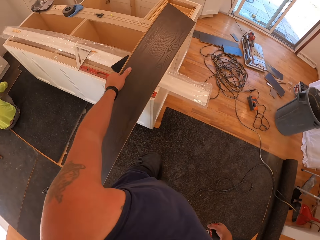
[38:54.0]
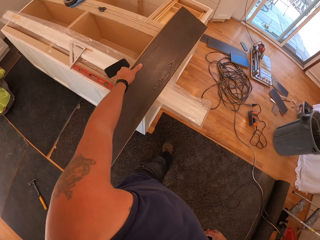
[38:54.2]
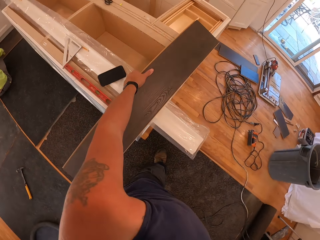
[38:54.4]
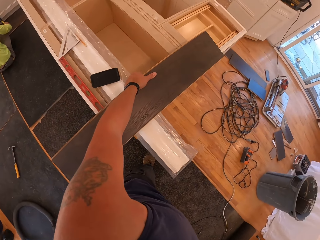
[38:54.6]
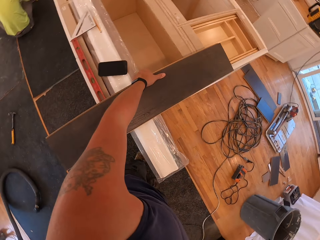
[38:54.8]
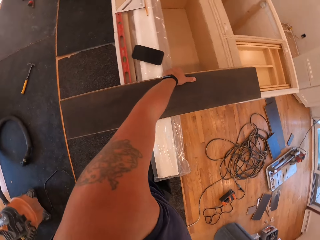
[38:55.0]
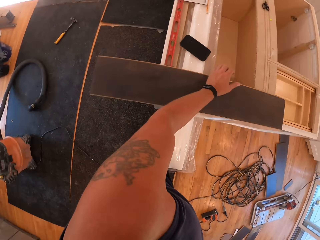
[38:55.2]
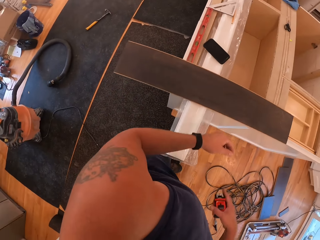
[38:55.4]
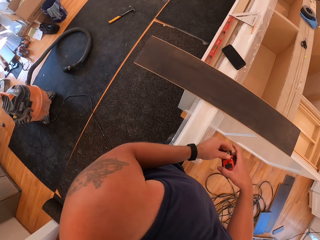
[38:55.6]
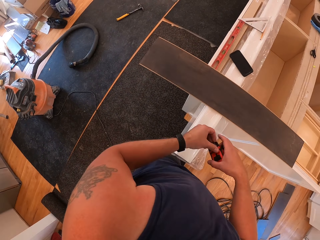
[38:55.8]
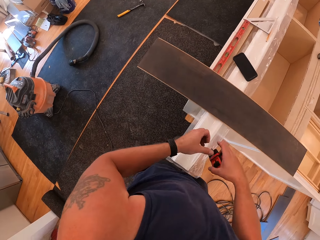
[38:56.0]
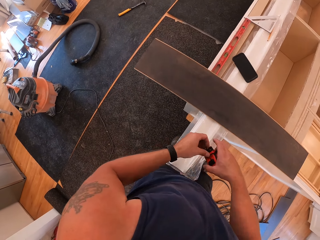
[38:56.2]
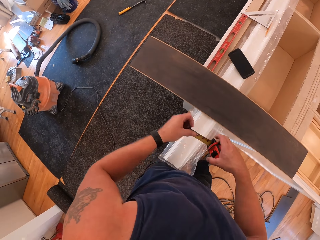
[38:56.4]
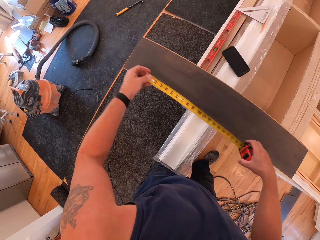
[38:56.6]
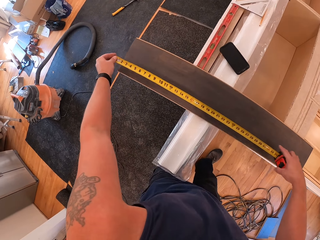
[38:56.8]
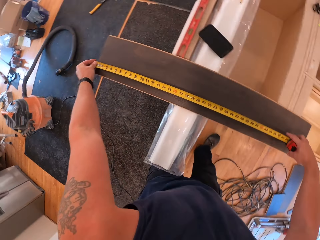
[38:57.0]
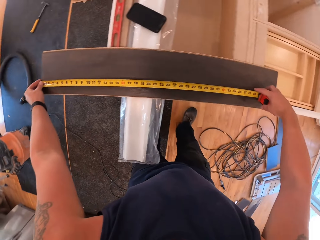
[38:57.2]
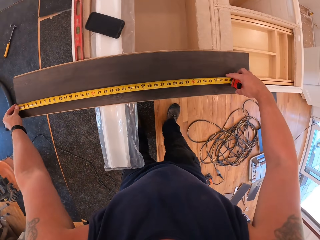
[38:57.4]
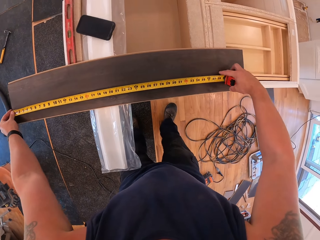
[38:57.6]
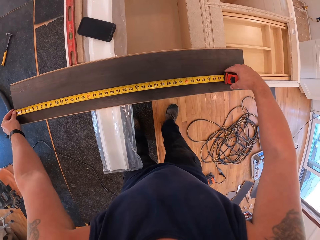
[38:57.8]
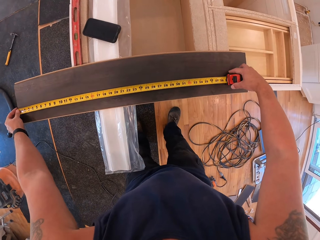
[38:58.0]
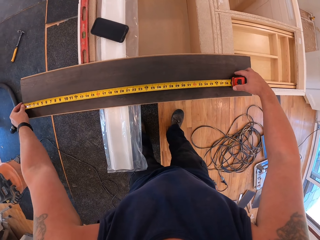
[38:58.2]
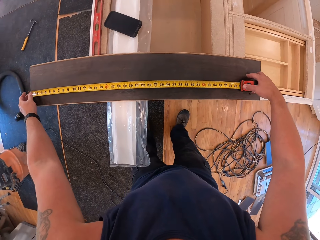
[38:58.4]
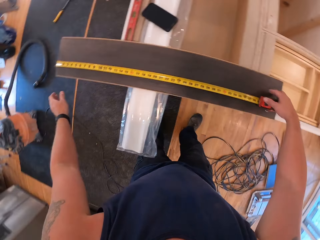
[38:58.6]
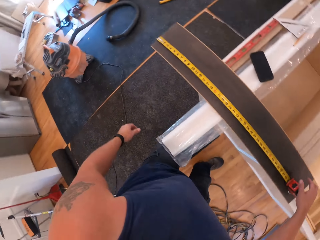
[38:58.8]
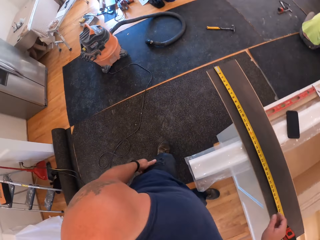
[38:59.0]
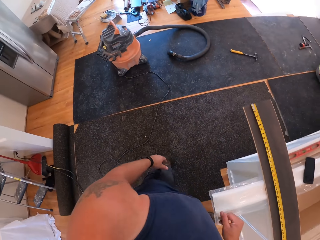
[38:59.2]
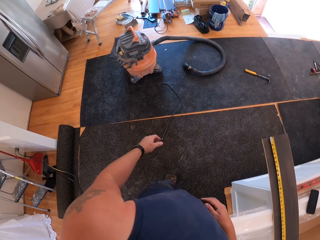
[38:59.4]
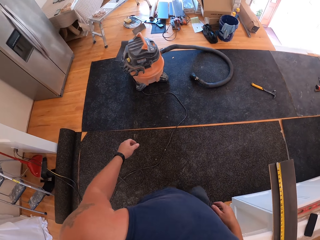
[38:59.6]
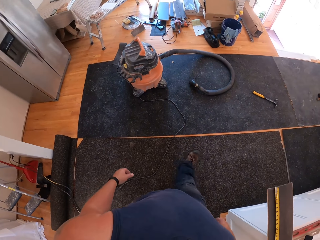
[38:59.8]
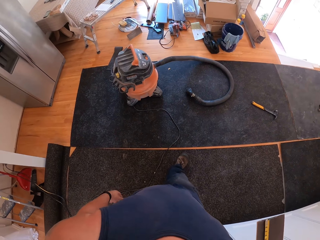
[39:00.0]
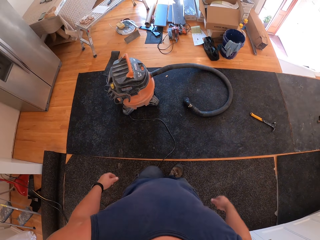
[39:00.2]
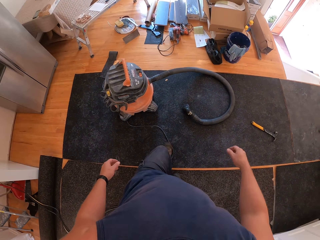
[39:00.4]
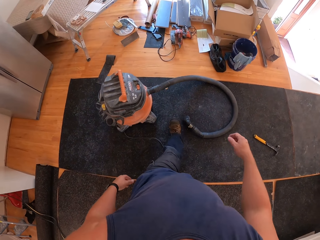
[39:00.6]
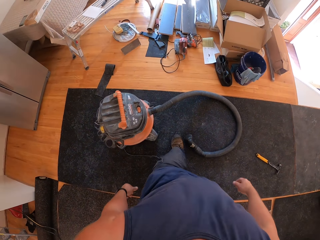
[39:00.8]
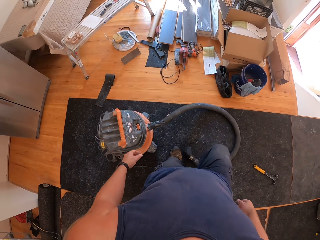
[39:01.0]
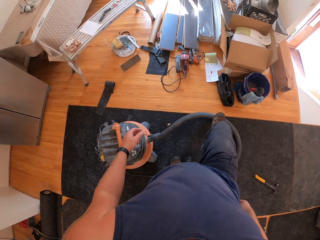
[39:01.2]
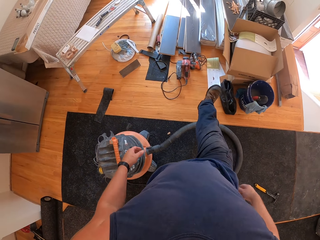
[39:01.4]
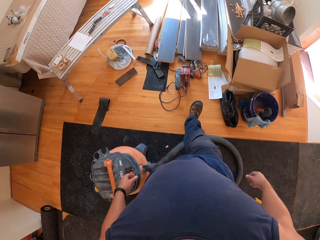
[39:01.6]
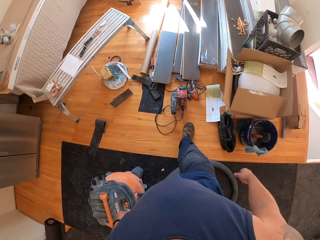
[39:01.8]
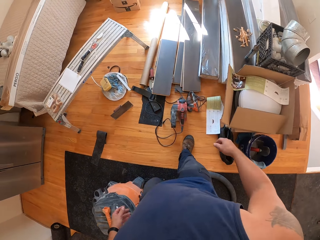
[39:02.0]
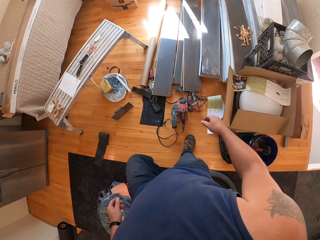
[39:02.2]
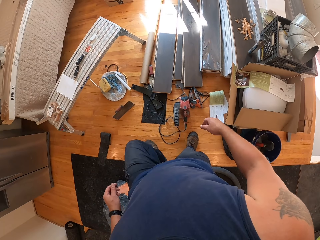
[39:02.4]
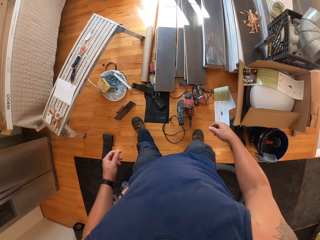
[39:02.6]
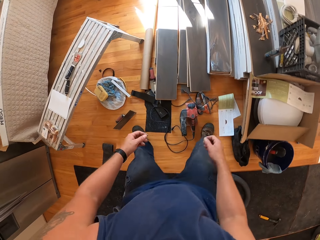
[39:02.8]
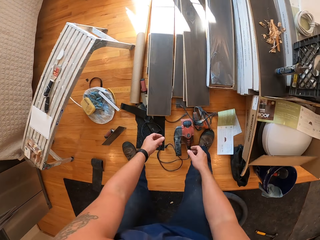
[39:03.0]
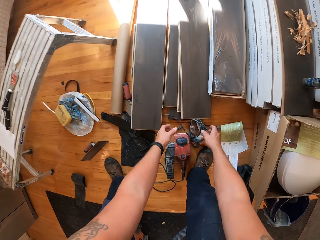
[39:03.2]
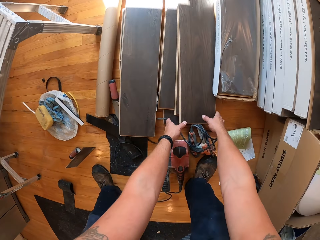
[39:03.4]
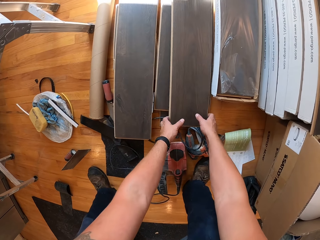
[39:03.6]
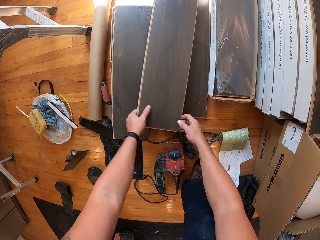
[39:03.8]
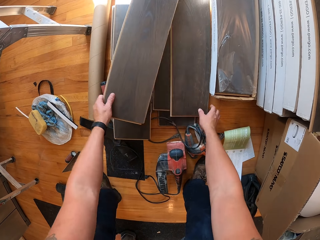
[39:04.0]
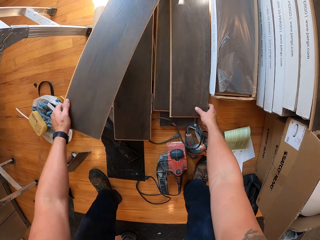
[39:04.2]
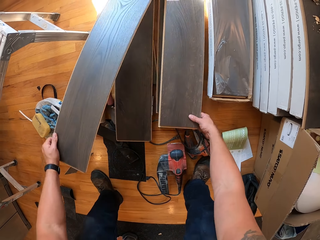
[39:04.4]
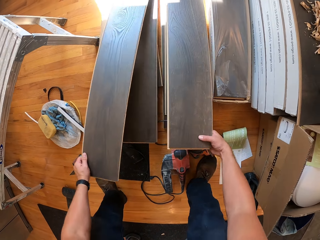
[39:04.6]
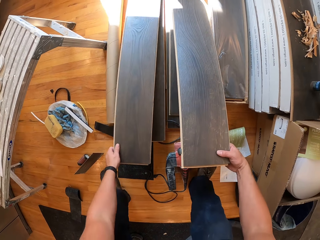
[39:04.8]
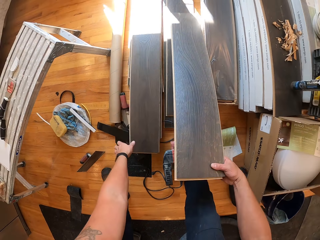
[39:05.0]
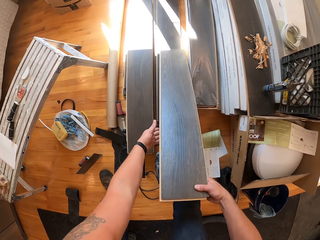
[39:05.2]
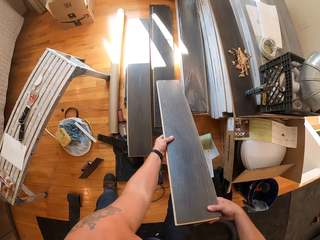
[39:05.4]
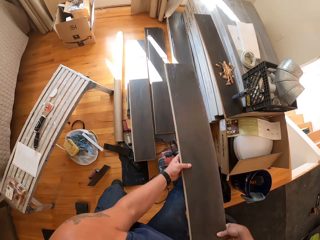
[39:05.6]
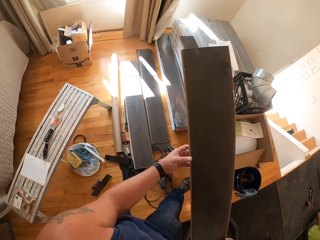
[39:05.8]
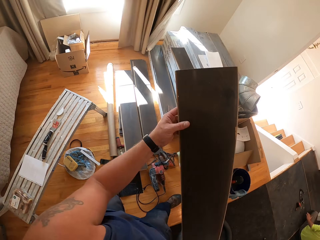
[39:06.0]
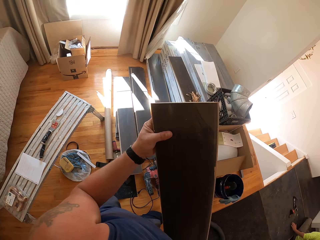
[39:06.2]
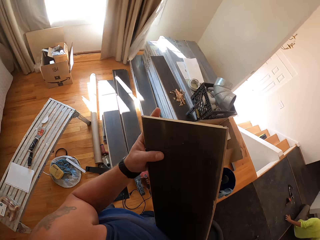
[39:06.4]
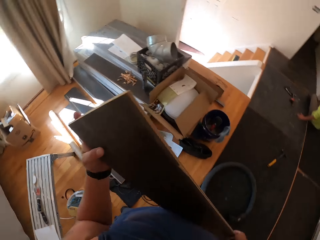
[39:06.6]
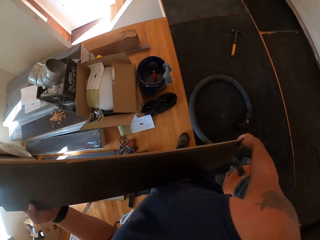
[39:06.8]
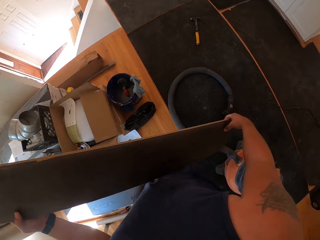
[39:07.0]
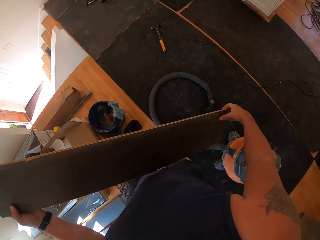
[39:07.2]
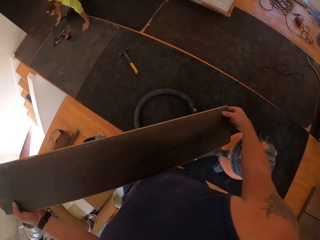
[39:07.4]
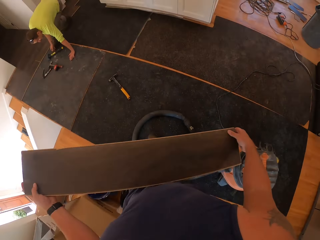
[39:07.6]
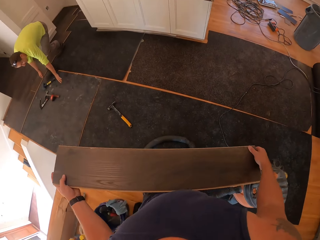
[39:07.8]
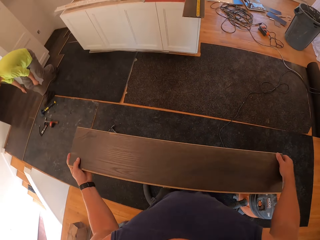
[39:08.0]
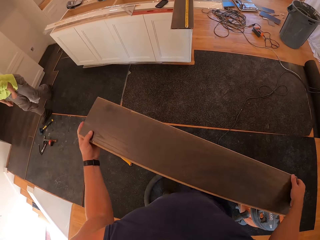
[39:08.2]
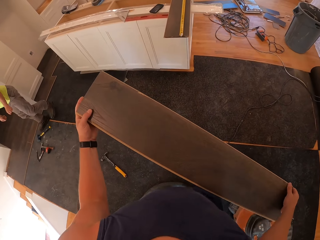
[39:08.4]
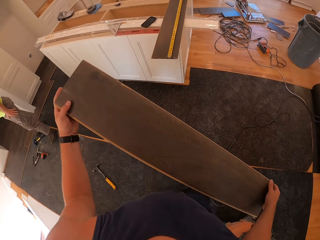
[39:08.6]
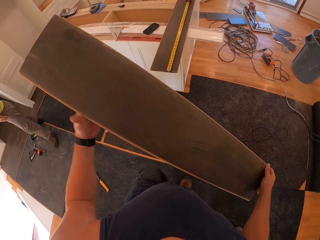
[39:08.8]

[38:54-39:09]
The camera wearer places the plywood on the top of the uncompleted cabinet with his left hand. He pulls out the measuring tape with his left hand. He takes measurement on the plywood with the measuring tape in his hand. He leaves the measuring tape on the plywood. He moves around. He picks another plywood with his hands. He drops the plywood with his left hand. He picks another plywood with his right hand.

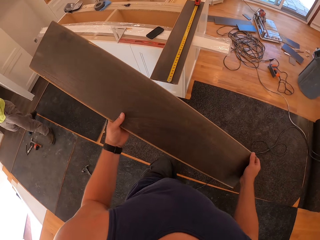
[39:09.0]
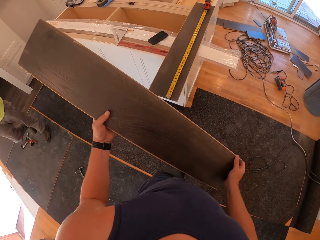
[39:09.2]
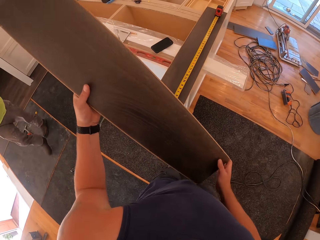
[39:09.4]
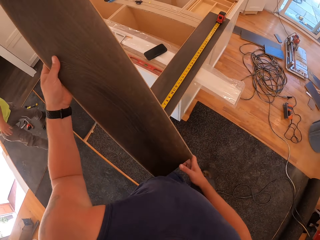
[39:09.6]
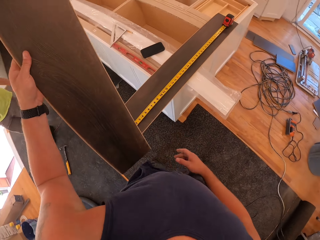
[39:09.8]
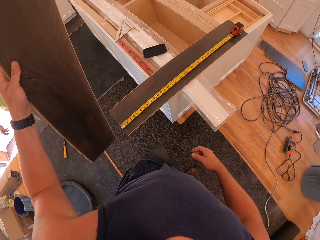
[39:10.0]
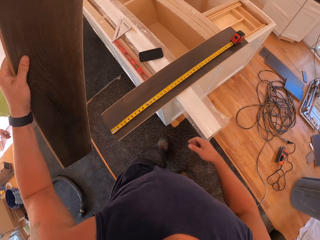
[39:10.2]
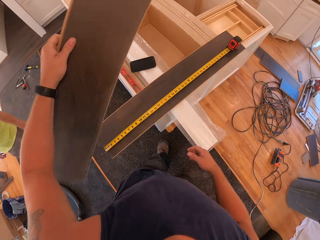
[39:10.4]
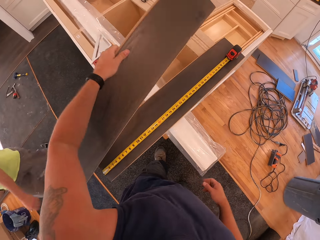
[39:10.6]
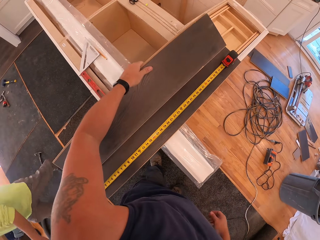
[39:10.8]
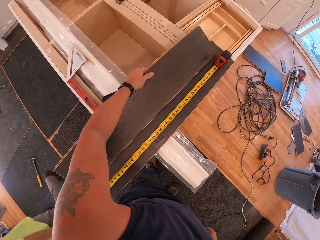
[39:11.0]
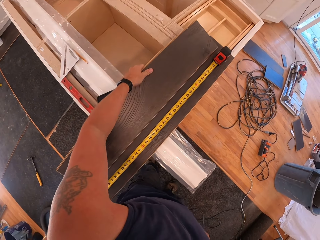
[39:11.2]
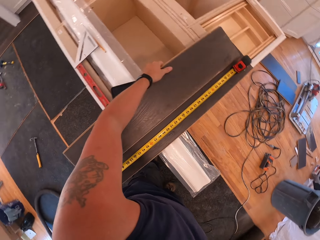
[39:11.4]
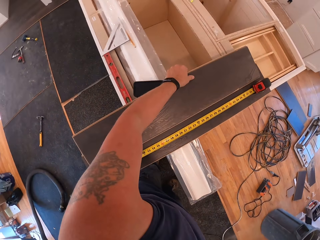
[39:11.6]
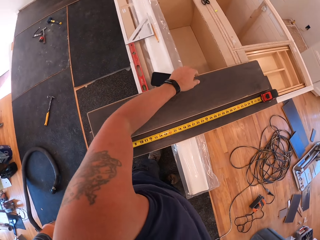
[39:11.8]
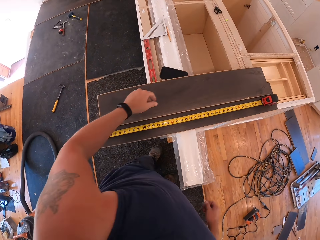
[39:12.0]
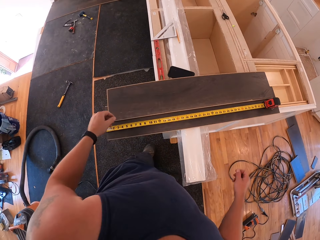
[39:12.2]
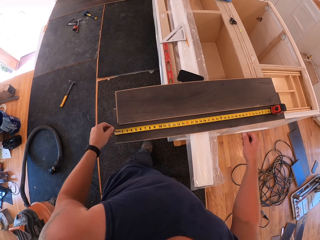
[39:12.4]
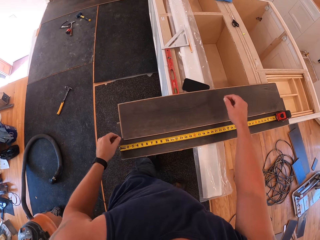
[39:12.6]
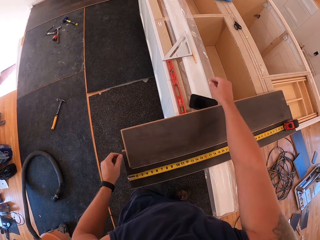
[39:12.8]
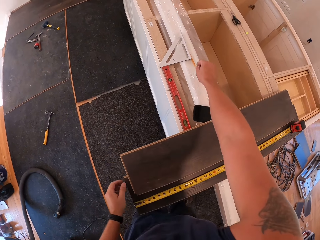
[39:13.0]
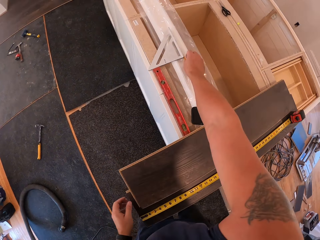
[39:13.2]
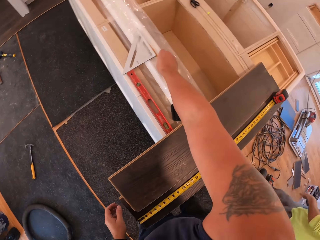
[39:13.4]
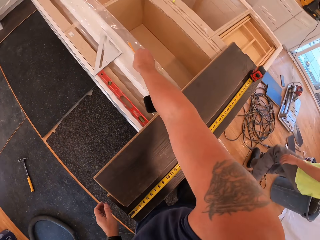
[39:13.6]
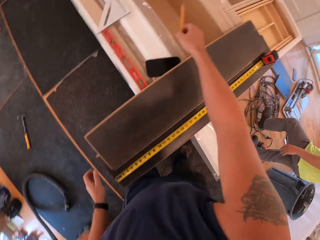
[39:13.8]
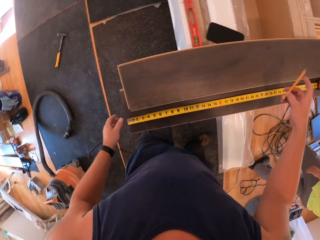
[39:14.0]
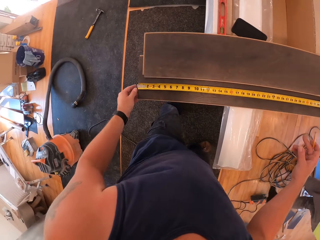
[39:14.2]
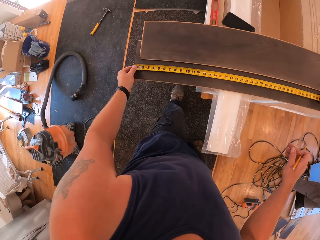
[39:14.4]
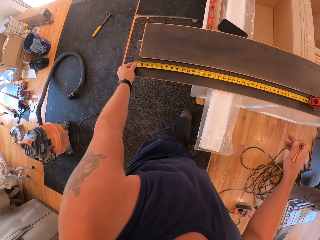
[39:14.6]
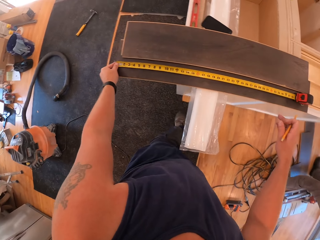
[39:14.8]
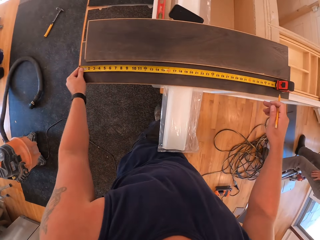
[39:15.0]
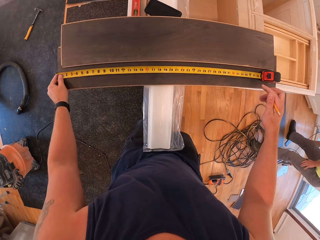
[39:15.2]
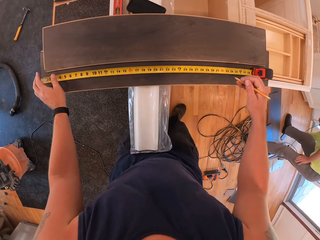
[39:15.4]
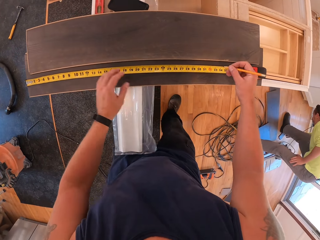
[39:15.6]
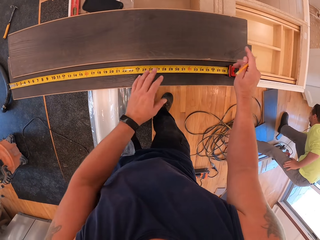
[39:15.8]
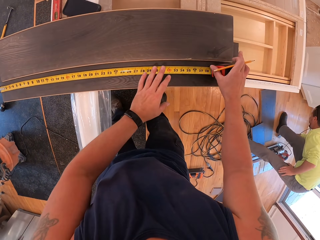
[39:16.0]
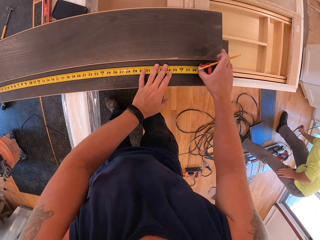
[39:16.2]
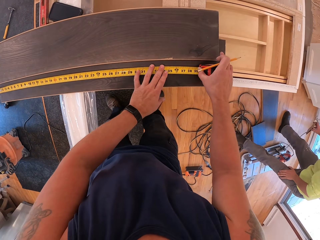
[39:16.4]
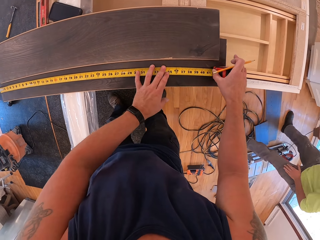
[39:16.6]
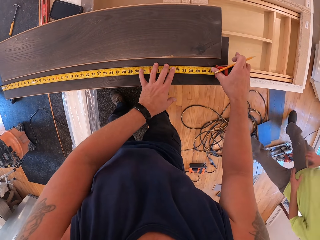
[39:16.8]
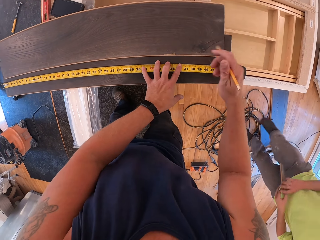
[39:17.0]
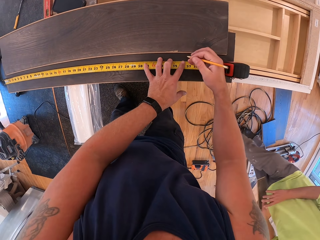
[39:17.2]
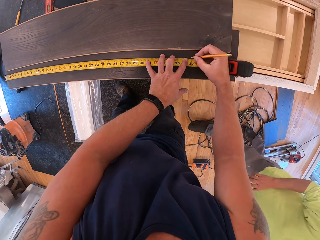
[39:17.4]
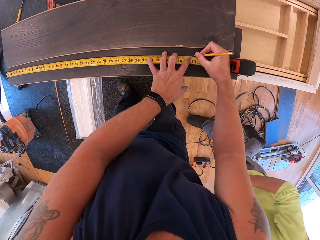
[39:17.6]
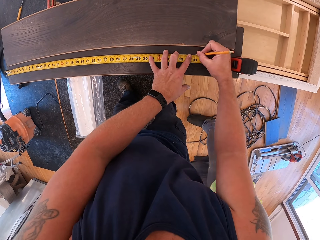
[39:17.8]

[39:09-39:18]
The camera wearer places the plywood on the top of the uncompleted cabinet with his hand. He picks a pencil from the top of the uncompleted cabinet with his right hand. He marks measurements on the plywood with the pencil in his right hand.
